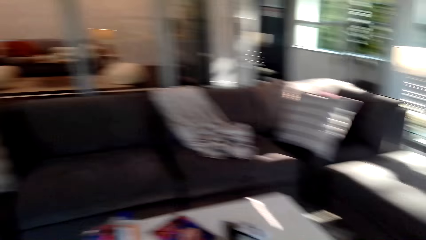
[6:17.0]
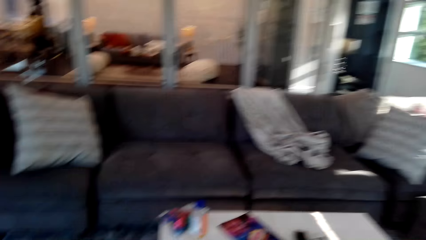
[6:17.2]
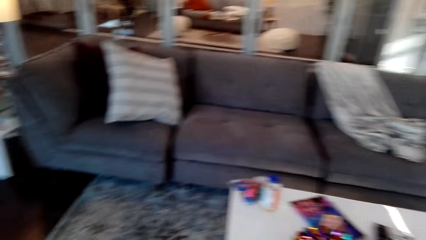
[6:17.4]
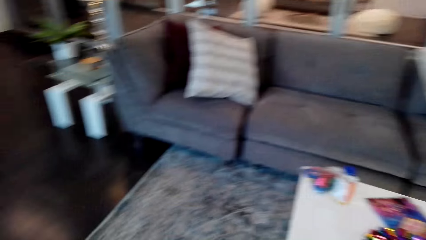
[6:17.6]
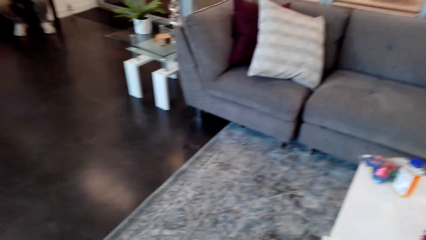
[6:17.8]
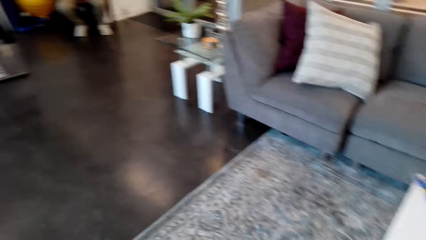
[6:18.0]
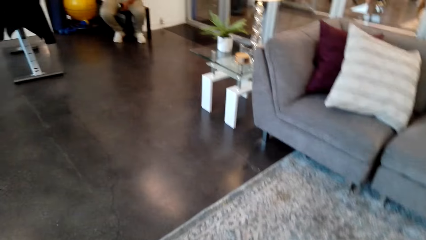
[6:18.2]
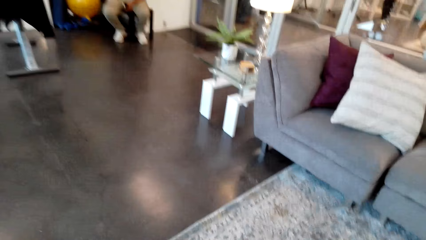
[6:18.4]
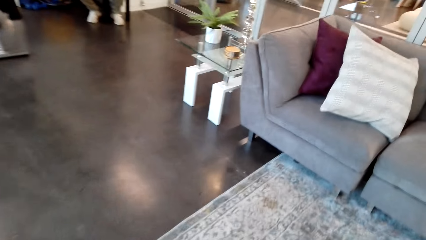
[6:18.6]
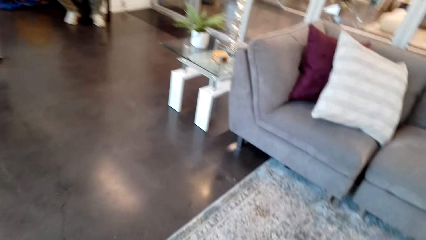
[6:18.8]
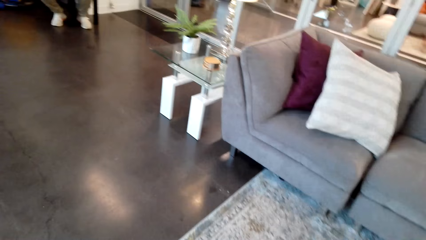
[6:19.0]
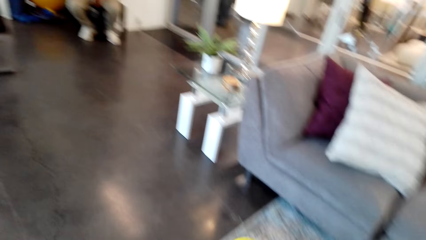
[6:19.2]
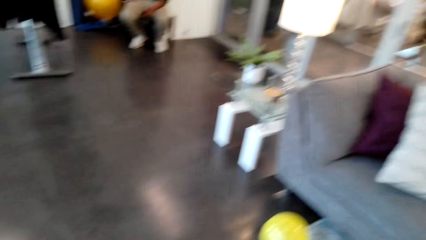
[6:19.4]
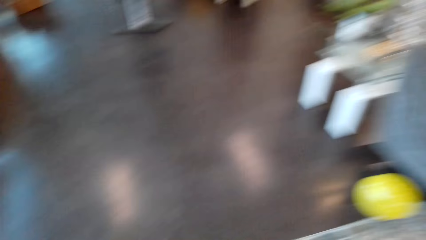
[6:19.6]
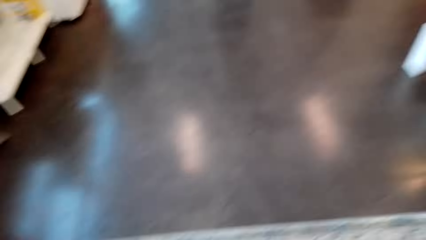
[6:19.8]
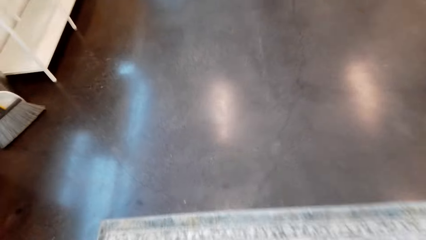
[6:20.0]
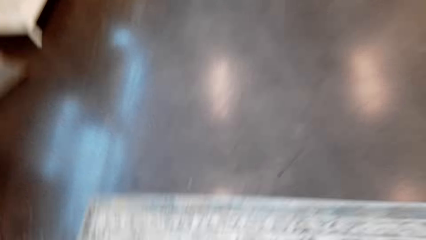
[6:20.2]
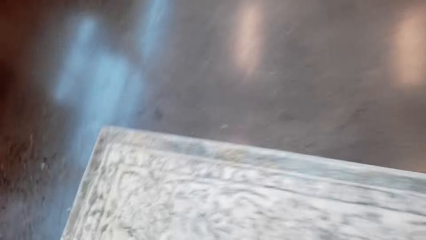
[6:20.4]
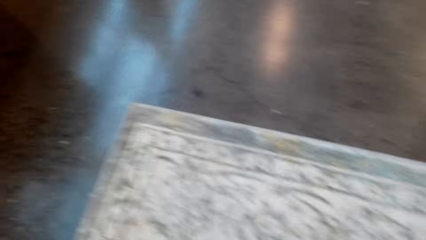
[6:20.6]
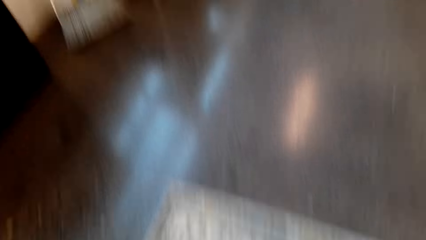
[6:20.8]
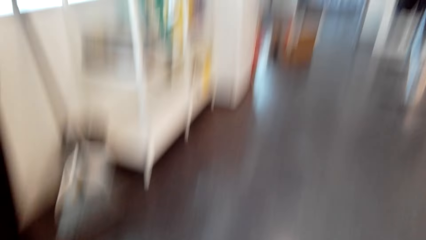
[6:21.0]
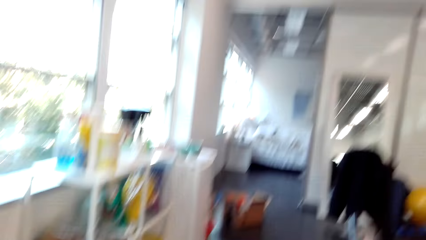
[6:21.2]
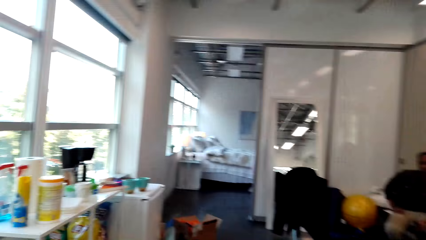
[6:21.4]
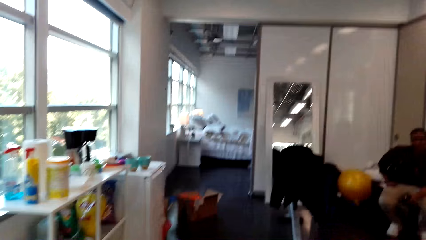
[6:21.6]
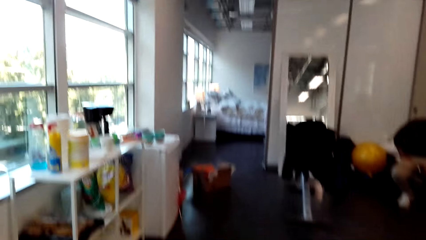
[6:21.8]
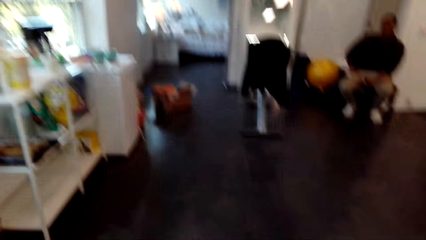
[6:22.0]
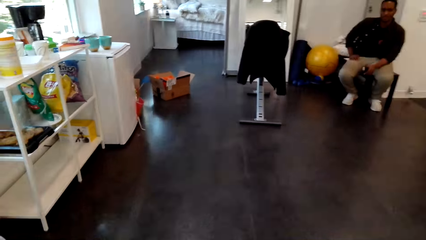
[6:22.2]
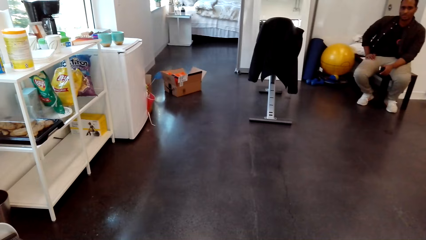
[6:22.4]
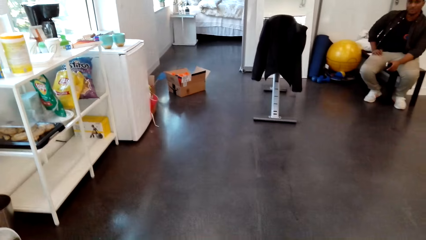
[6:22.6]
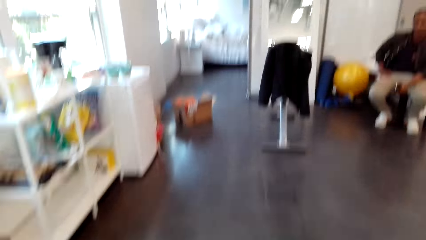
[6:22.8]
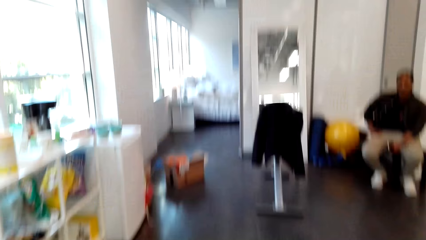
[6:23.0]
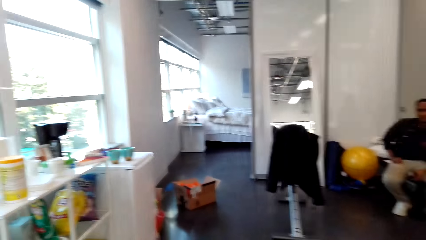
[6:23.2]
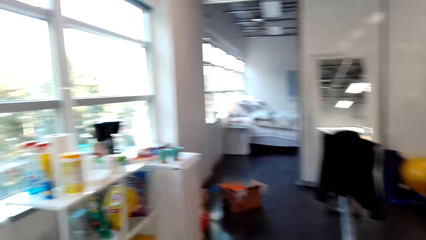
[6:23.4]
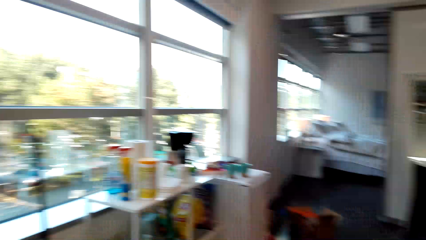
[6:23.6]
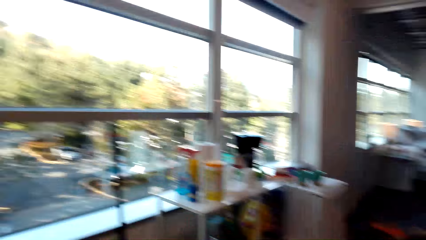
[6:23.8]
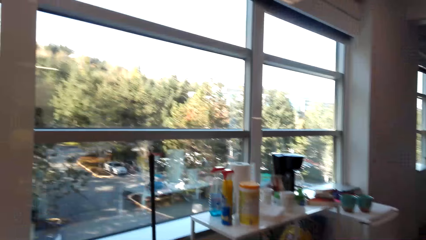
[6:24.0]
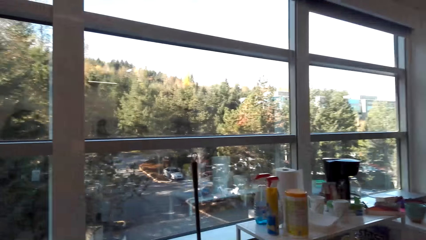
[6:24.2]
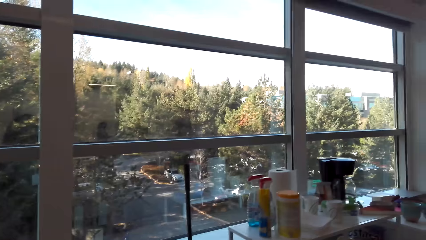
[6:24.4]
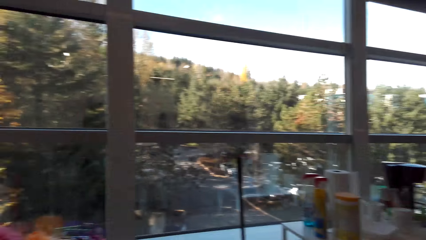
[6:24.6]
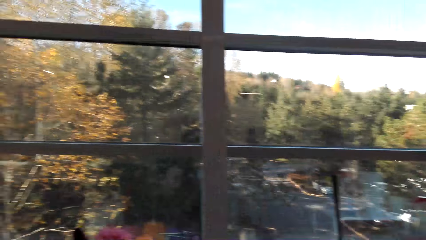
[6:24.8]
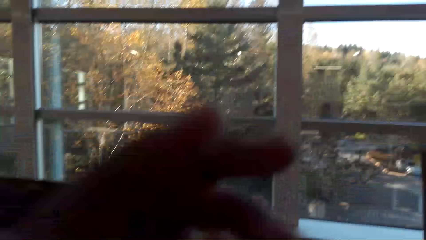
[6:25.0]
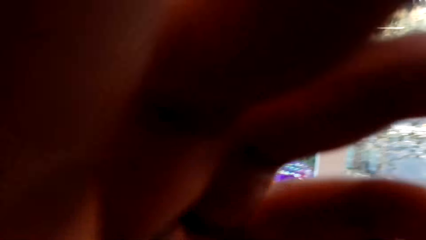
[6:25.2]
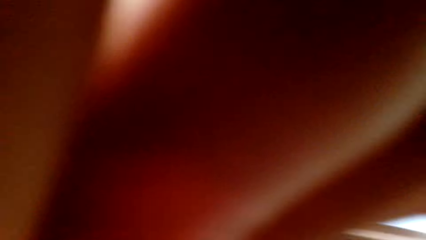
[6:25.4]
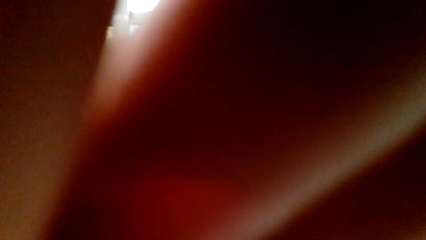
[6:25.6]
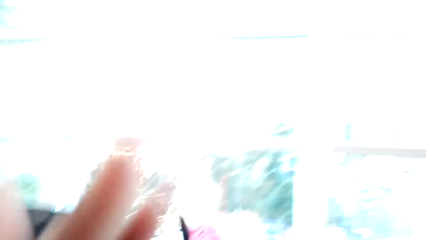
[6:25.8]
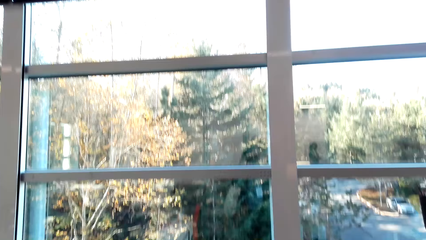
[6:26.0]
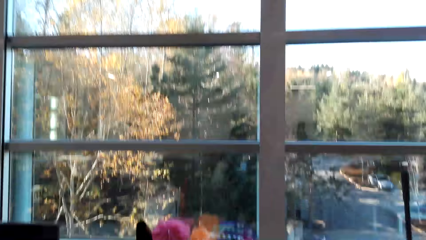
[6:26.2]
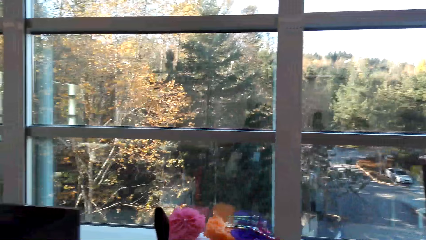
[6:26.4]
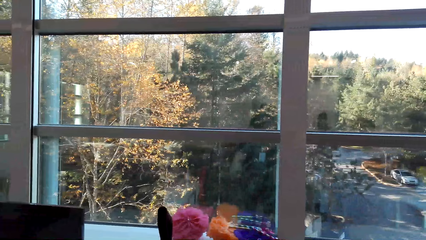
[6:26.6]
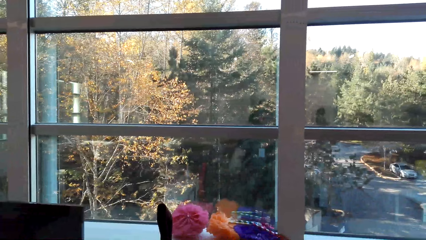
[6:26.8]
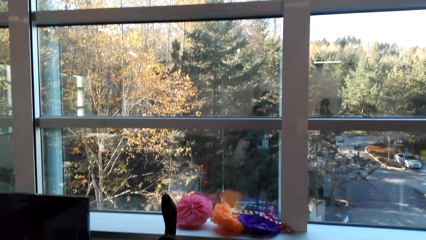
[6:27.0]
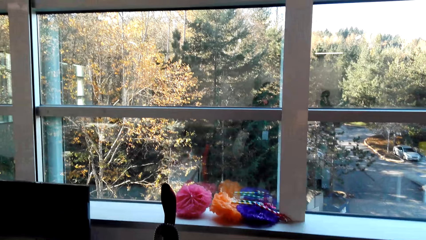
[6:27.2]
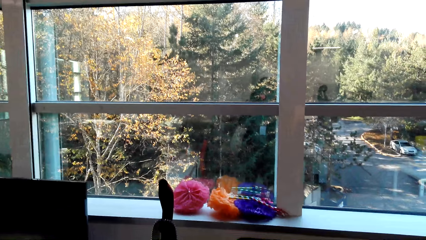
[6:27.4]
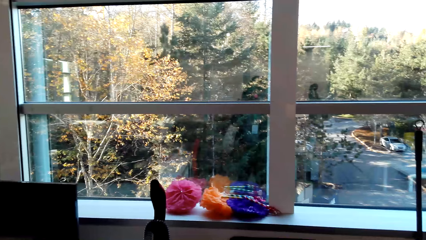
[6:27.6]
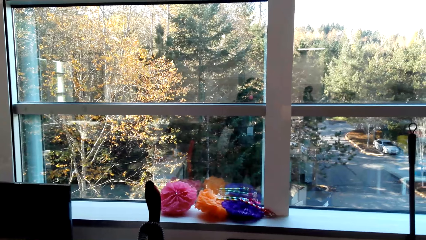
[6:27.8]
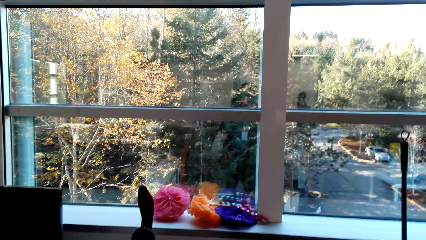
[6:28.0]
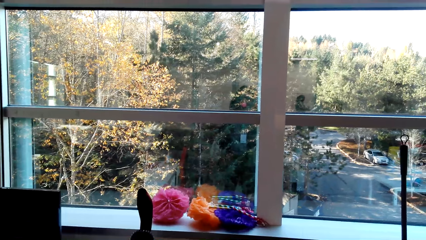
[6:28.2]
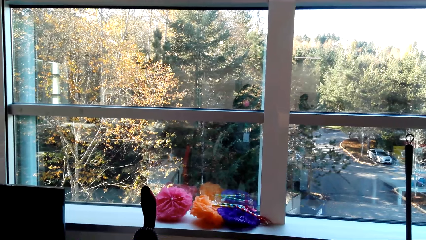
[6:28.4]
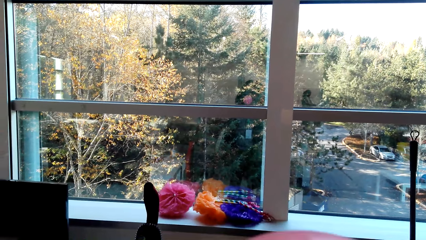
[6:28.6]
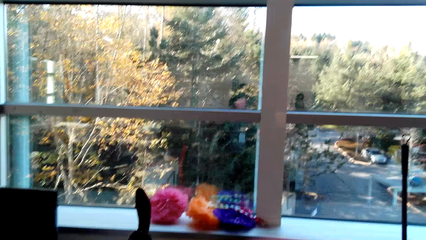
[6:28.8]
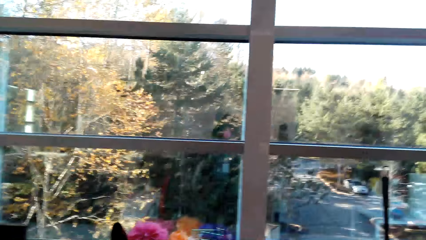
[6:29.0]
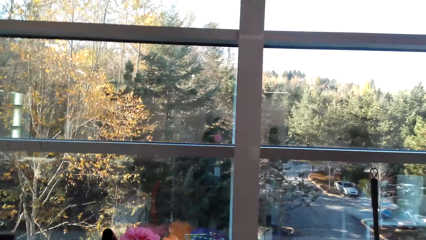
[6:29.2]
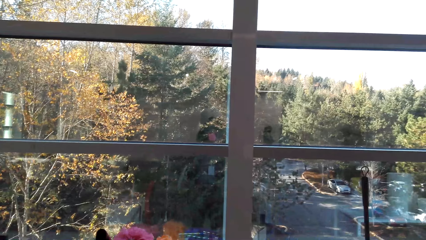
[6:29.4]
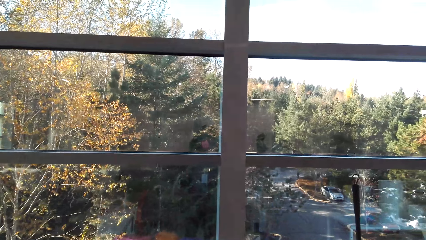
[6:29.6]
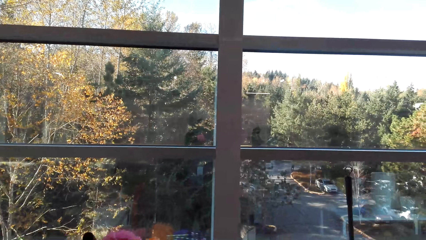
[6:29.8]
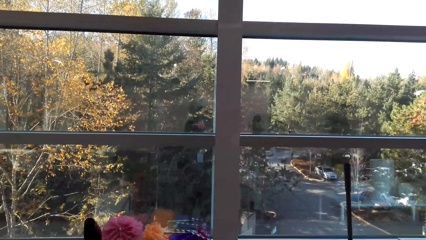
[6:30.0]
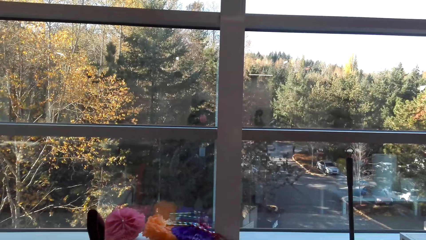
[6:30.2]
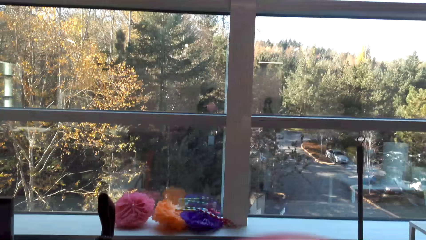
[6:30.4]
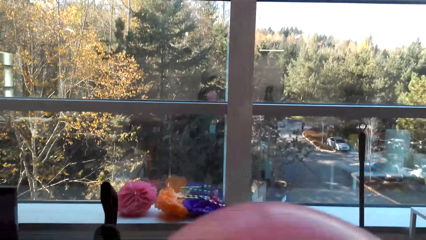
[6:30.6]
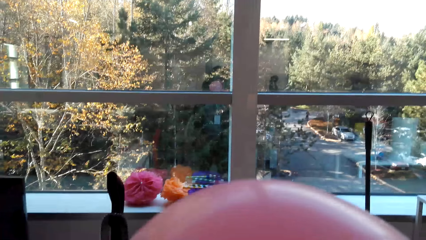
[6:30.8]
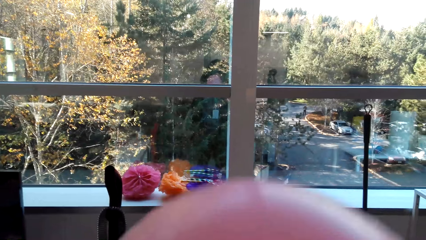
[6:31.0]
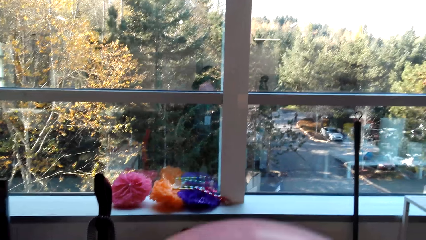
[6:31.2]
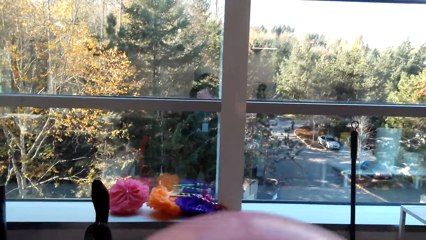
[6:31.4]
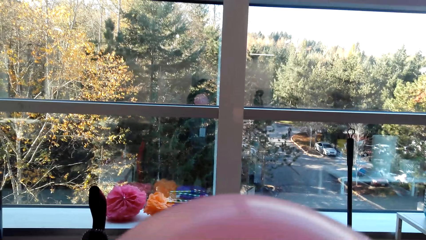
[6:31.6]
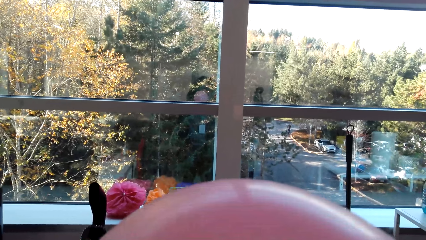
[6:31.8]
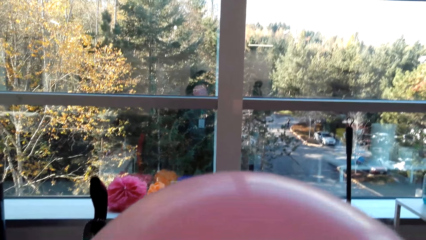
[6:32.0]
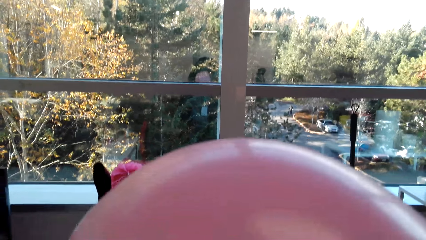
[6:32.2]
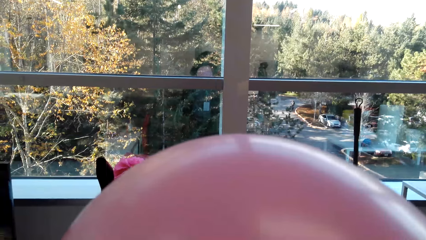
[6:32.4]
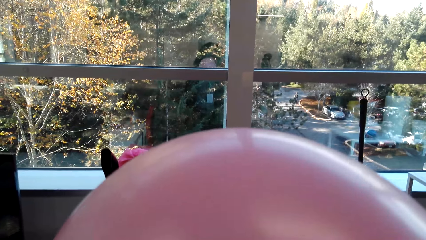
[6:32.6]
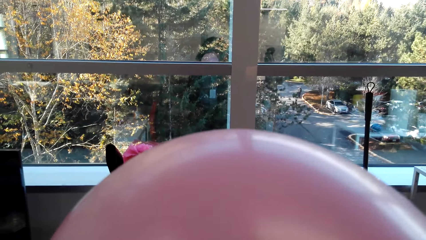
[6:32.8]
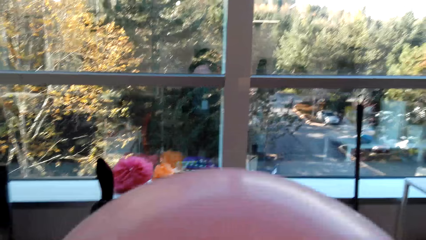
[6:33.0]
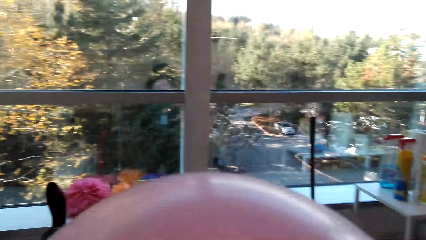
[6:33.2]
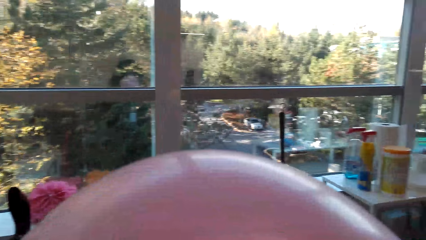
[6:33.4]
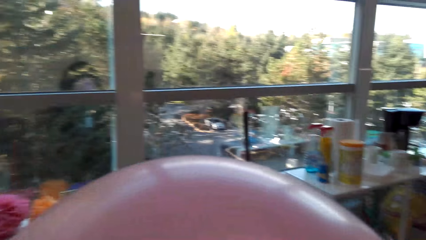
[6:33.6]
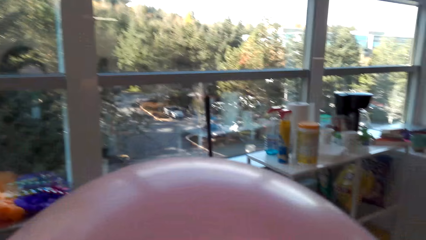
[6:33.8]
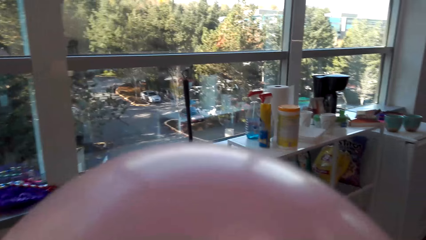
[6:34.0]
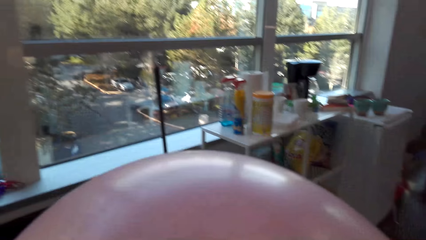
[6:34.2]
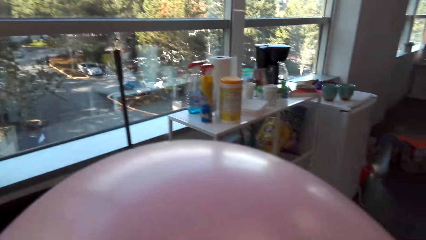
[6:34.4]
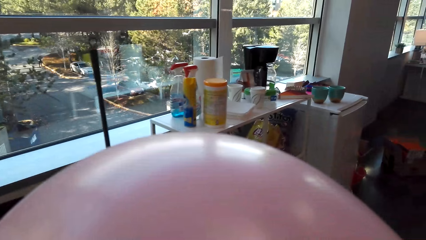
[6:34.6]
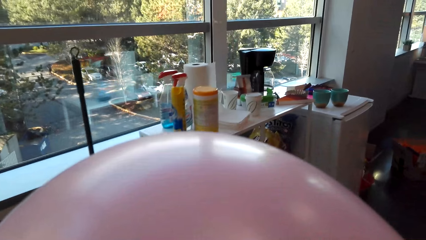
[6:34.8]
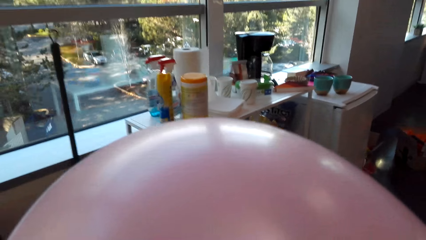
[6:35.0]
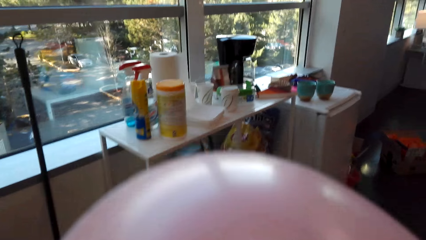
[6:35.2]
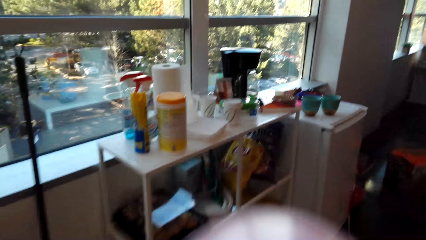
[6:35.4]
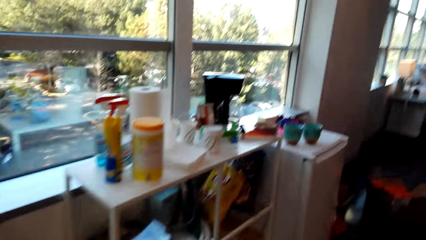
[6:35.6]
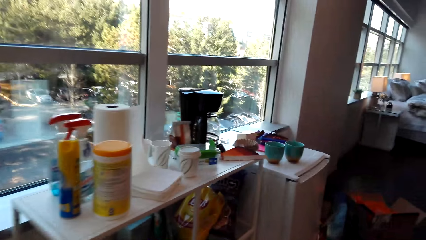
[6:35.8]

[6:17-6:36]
The camera wearer looks around. They hold the camera. They adjust the camera. A person talks in the room. The camera wearer blows the balloon. They move in the room.
